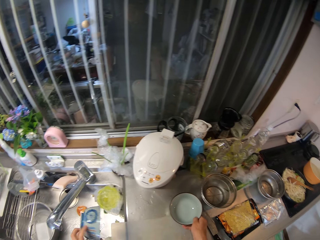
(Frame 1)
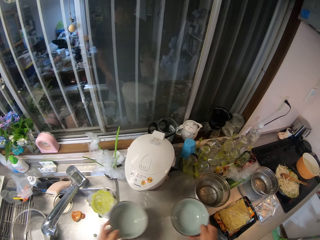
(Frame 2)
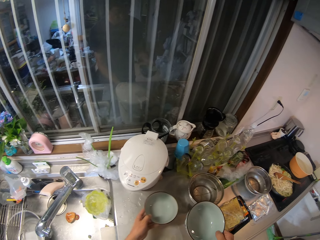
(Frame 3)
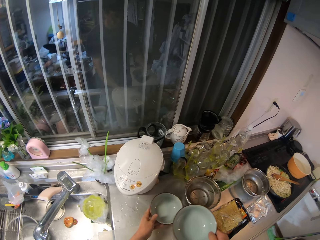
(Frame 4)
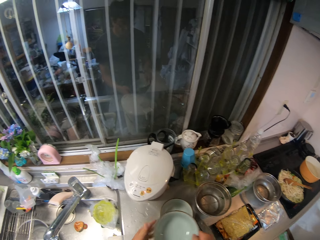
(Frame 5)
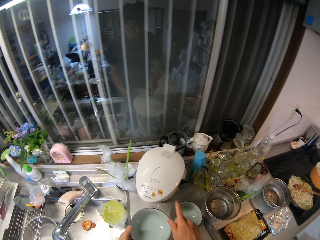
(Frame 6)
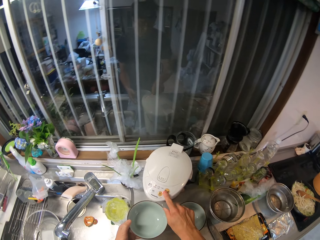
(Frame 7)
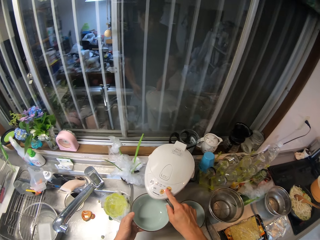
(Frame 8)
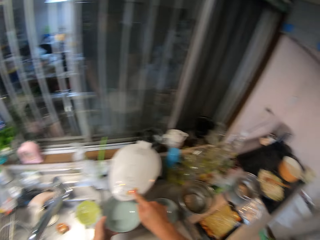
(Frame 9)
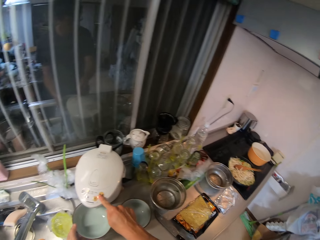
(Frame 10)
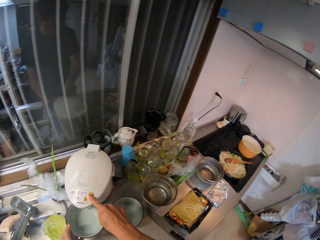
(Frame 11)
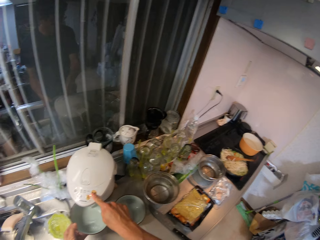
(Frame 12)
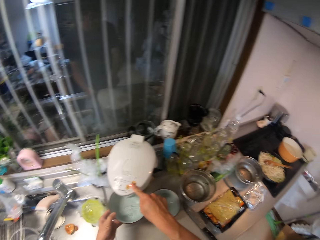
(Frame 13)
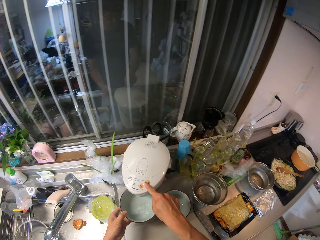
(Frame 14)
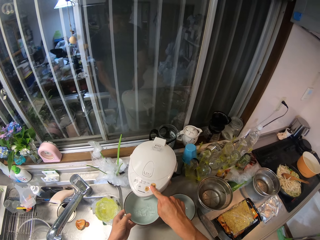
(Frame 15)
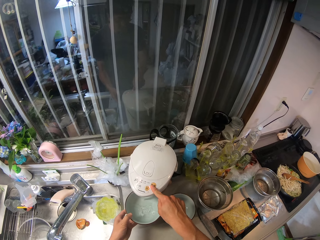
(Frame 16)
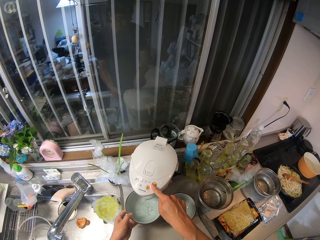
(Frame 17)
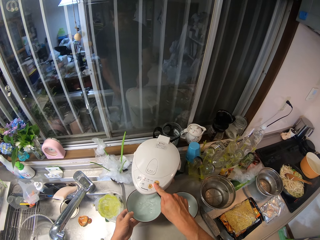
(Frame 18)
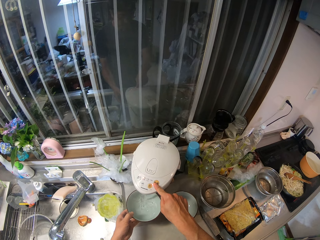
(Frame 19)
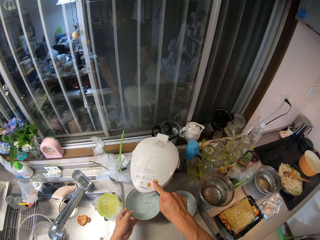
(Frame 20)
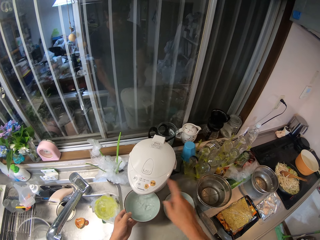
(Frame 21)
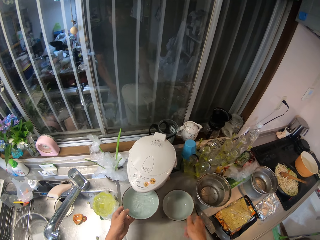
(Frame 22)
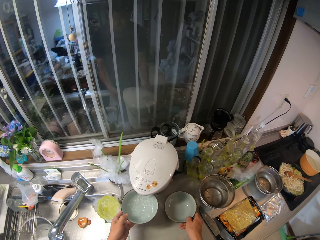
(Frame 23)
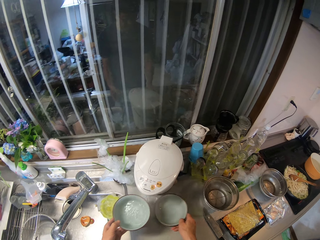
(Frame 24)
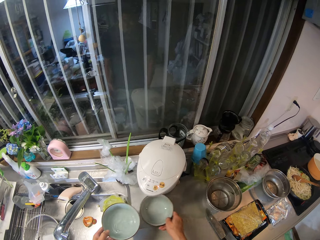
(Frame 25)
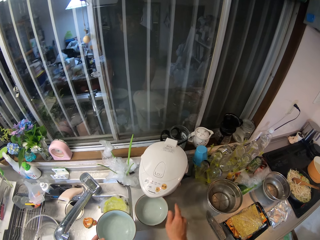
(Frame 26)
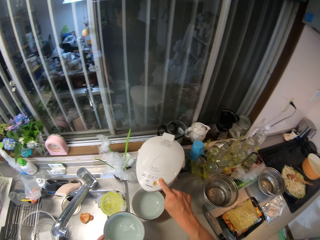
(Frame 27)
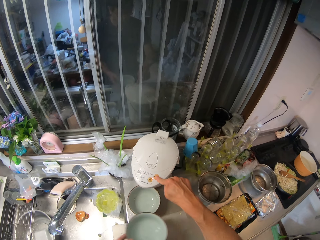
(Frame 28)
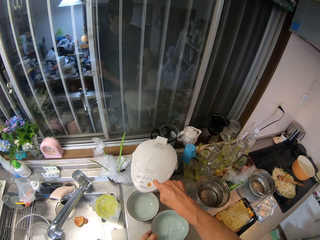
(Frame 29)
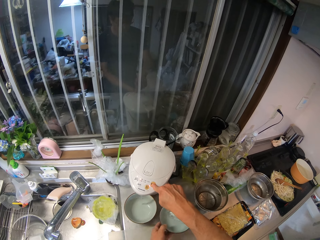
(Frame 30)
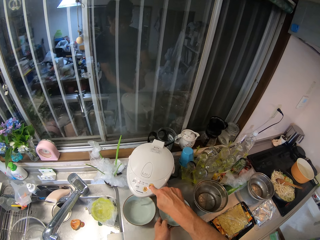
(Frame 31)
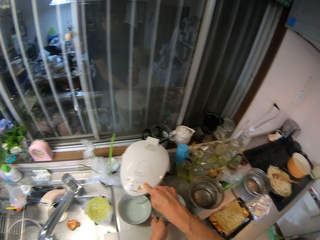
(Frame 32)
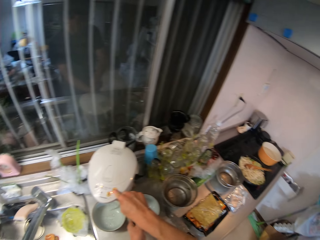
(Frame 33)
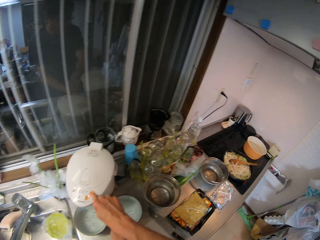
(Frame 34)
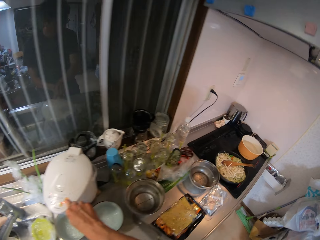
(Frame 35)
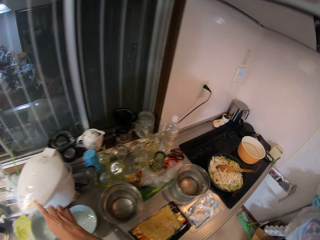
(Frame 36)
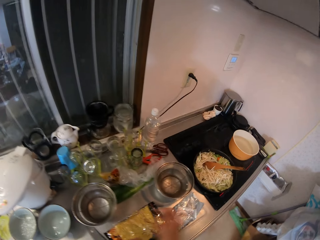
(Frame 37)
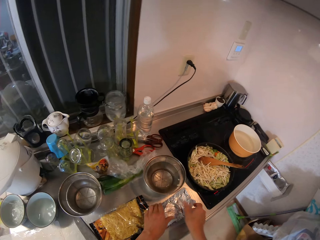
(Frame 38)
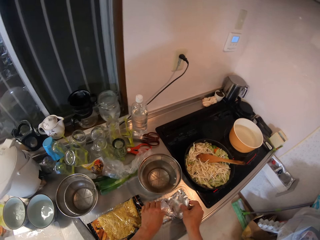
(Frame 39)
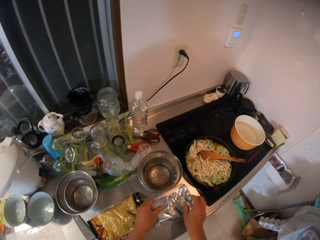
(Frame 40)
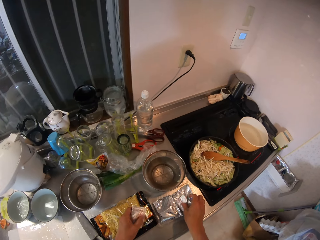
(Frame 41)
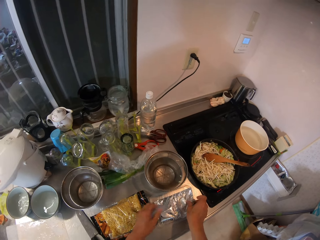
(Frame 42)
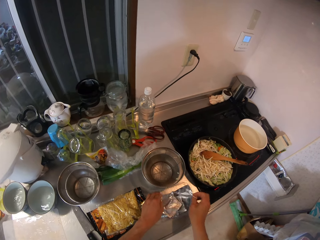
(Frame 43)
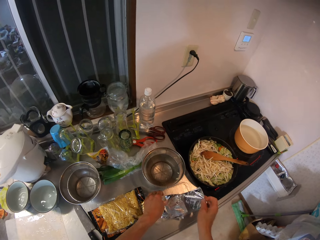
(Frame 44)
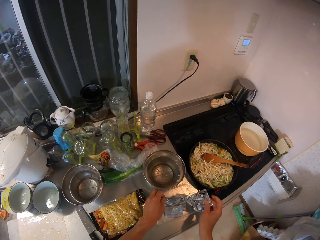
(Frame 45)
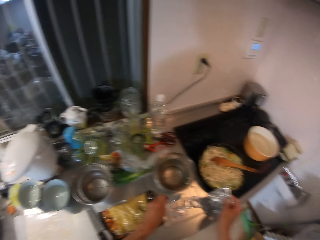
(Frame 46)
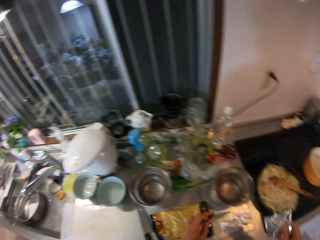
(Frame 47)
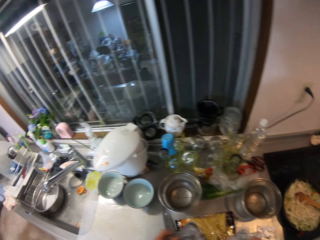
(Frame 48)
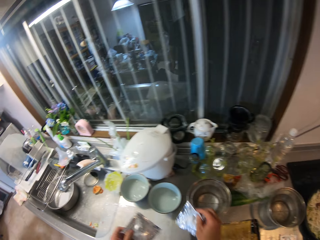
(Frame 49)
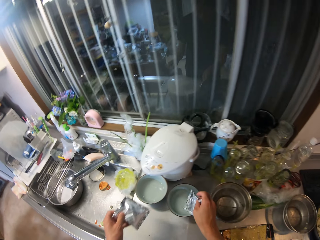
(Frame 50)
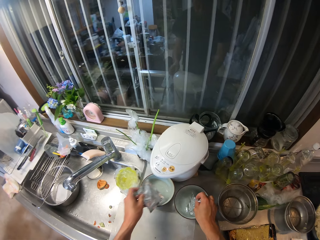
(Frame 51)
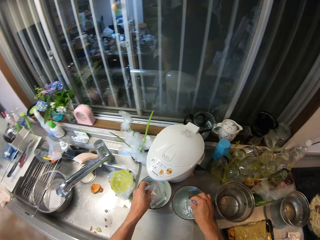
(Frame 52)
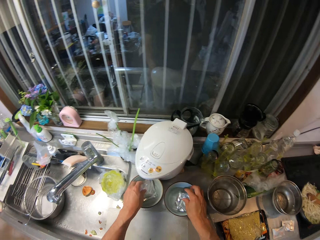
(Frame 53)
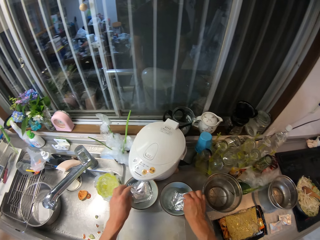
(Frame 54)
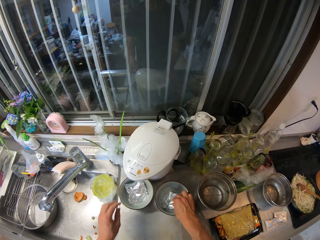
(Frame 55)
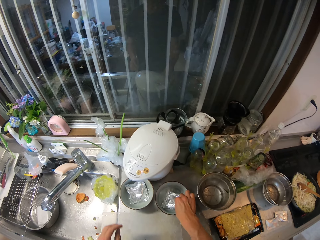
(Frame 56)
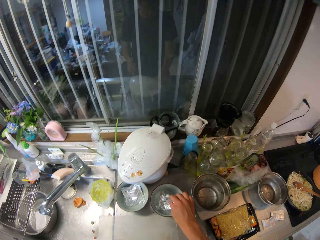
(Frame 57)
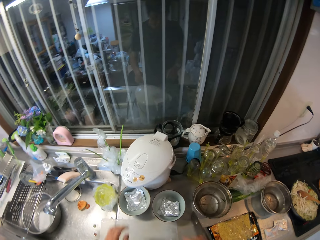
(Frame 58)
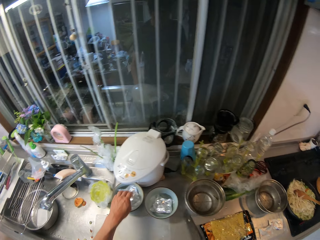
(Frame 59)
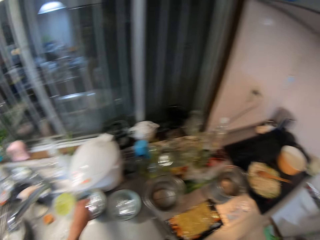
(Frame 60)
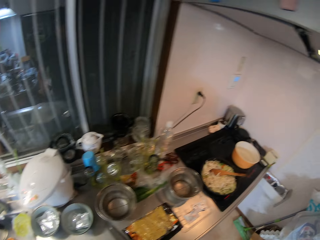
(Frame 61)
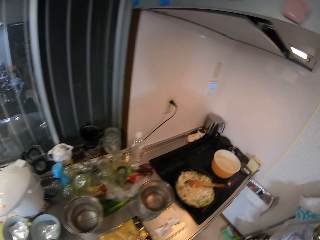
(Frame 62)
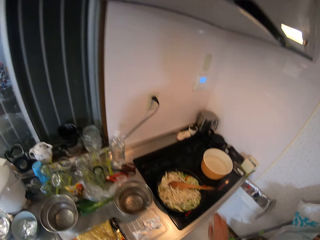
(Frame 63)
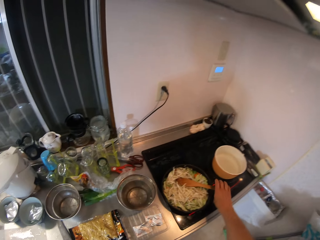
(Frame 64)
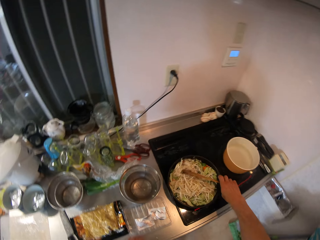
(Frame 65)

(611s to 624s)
The camera wearer pours the water inside a kitchen basin sink in the kitchen. They pick the other bowl on the kitchen cabinet. They put the bowl on the counter top and hold the bowl. They fill the other bowl with the water from the electric kettle on the kitchen cabinet. They move the bowl. They fill the bowl with the water from the electric kettle on the kitchen cabinet. They drop the first bowl with water on the kitchen cabinet. They pick a tea bag or pieces of aluminum foil from the container on the kitchen cabinet. They put the tea bag inside the water in the bowls on the kitchen cabinet.

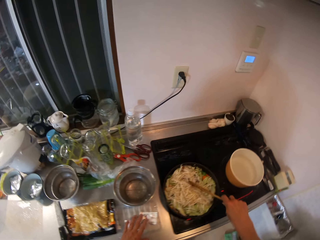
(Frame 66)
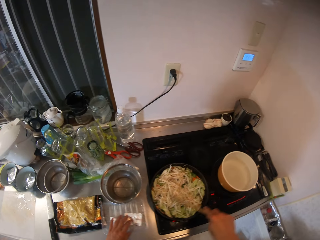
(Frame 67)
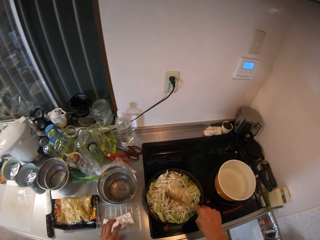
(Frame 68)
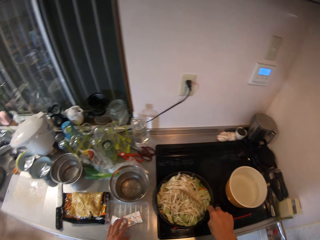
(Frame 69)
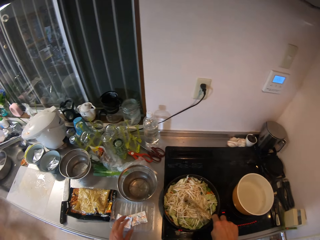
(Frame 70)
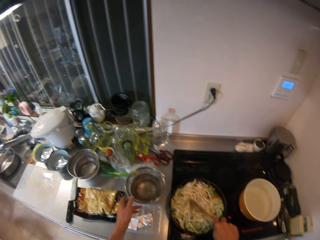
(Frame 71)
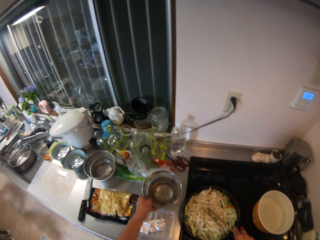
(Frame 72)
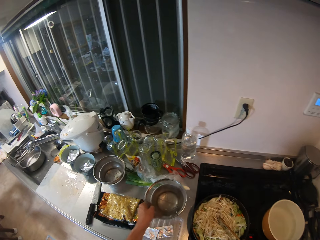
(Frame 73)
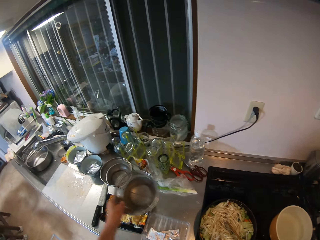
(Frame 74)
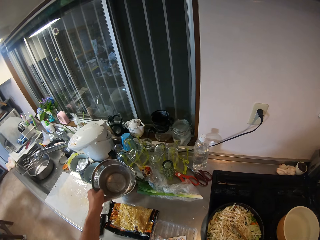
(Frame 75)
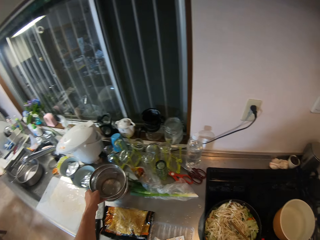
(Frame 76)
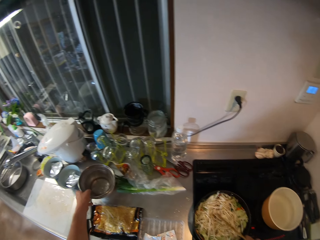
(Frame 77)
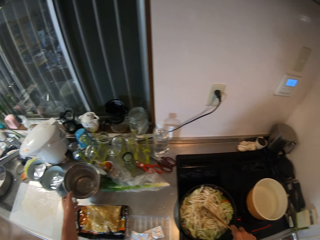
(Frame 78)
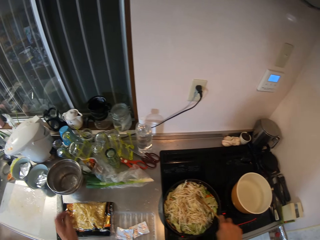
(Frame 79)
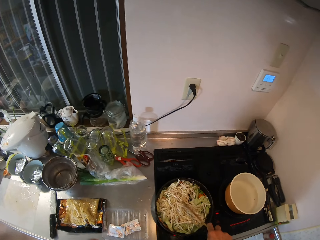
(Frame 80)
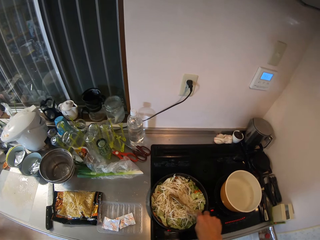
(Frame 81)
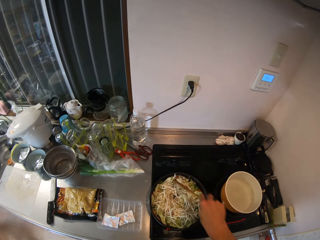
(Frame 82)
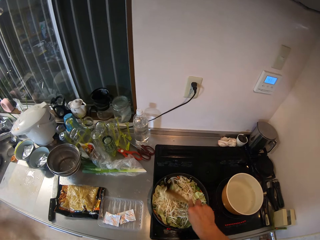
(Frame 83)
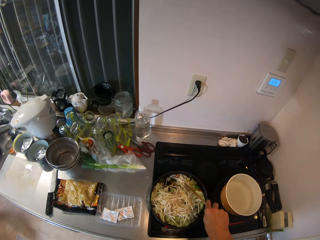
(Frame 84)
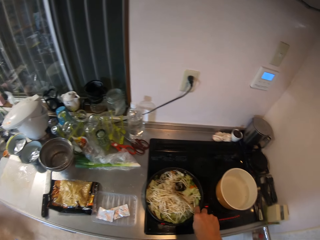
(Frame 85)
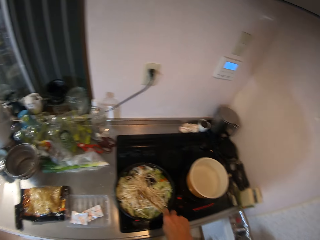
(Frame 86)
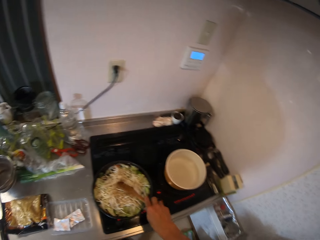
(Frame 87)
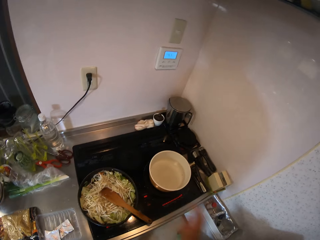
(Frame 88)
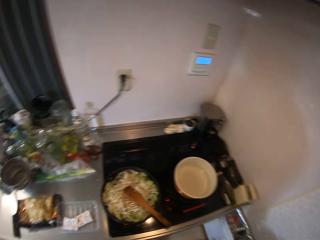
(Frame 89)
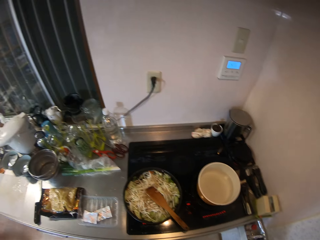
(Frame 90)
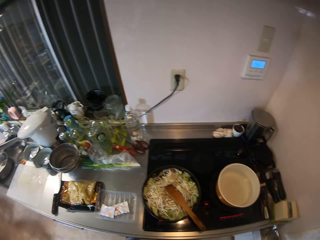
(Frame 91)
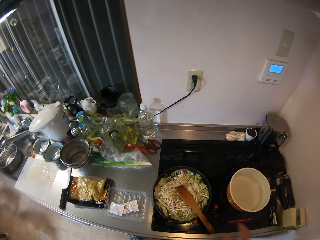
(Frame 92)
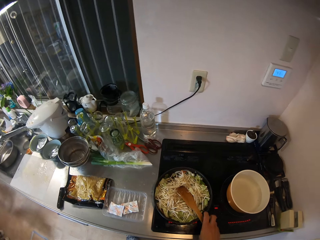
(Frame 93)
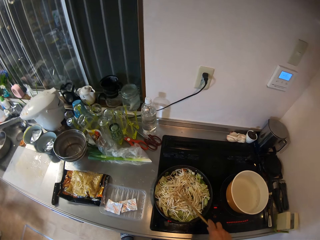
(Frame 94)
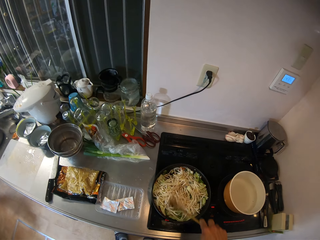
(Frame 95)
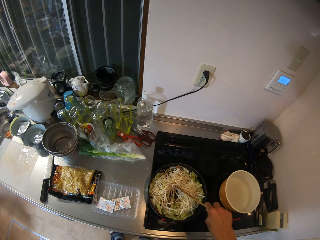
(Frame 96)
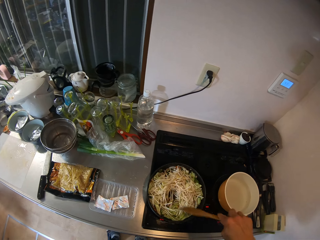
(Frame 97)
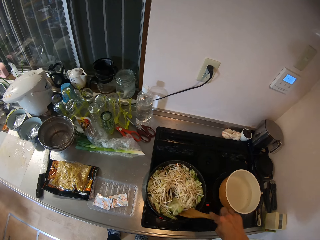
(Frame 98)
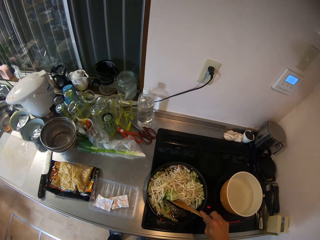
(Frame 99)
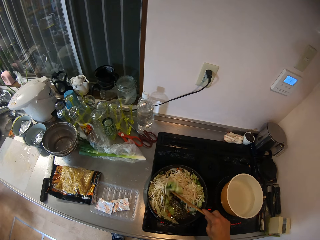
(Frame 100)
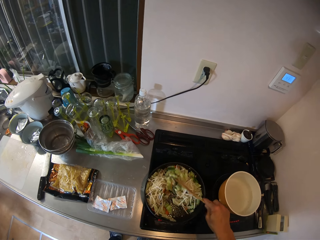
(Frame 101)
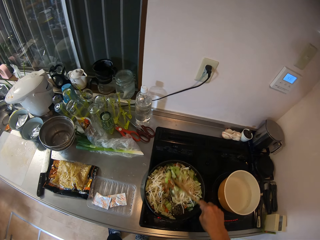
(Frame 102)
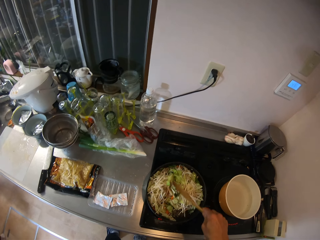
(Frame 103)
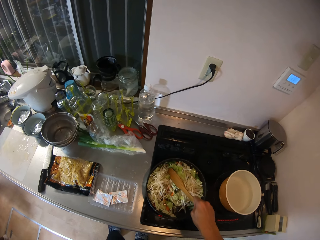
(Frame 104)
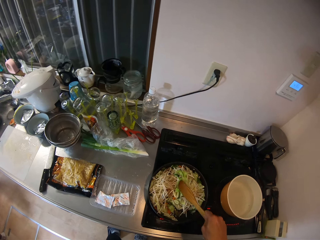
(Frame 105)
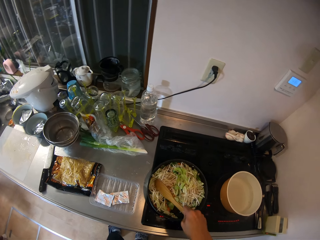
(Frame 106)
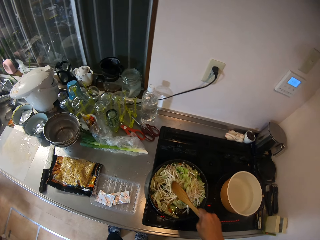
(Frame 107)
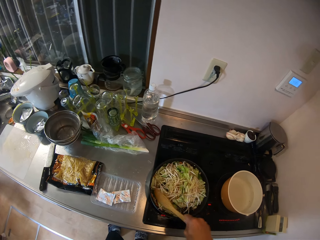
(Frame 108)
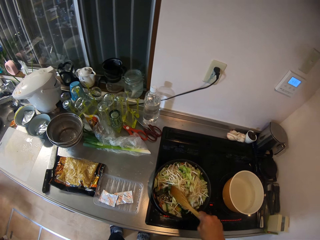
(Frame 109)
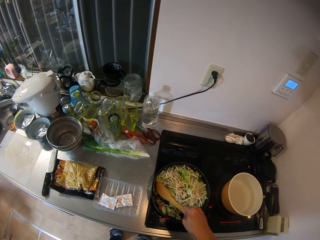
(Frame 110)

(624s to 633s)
The camera wearer stirs the fry inside the pot on the cooker. They hold the cooking spoon. They pick the plate with sieve on the kitchen cabinet. They drop it inside another plate with sieve on the kitchen cabinet. They stir the fry inside the pot on the cooker.
